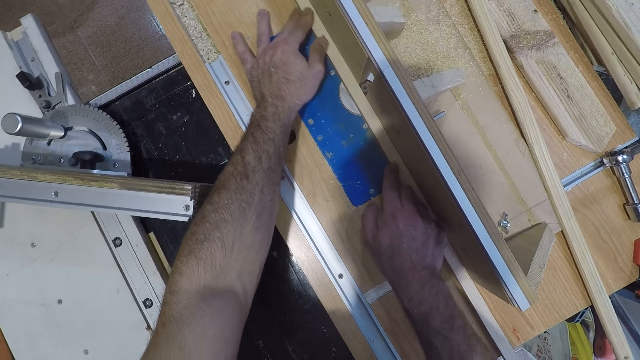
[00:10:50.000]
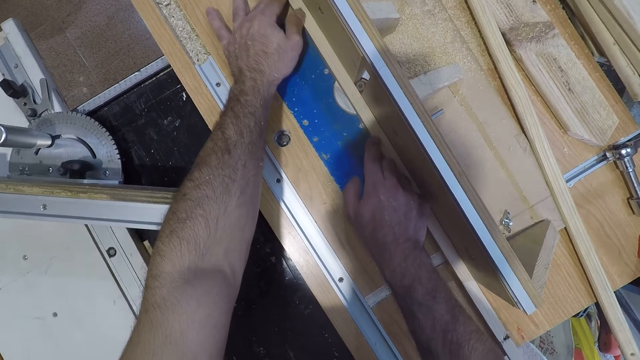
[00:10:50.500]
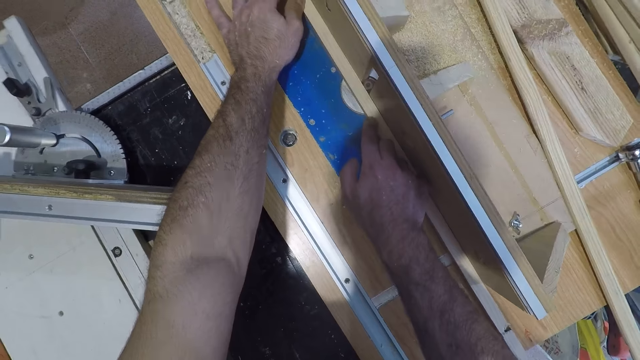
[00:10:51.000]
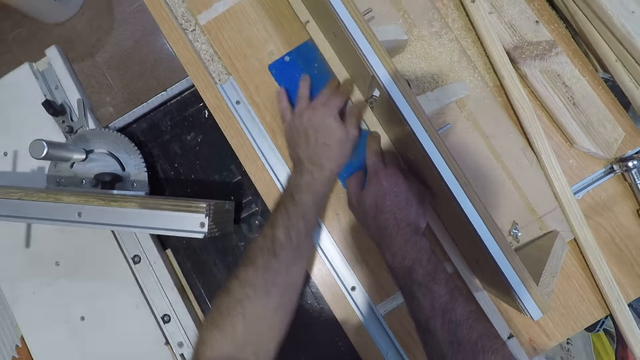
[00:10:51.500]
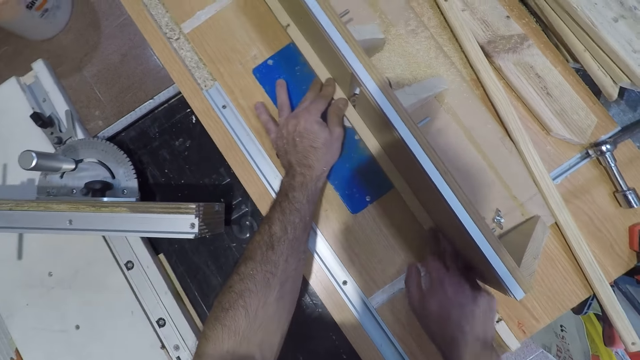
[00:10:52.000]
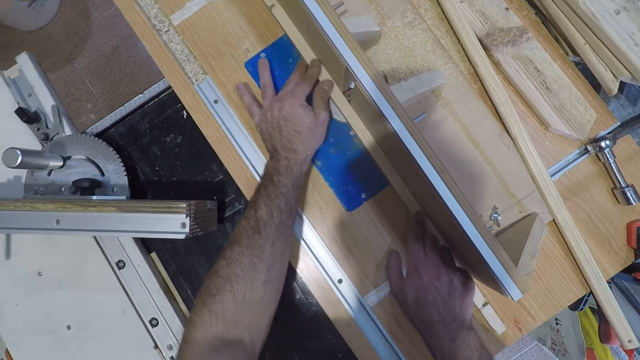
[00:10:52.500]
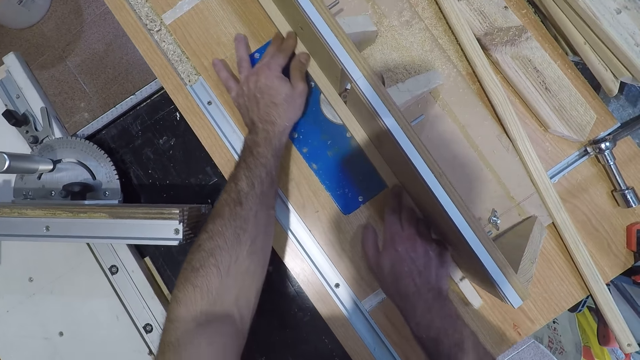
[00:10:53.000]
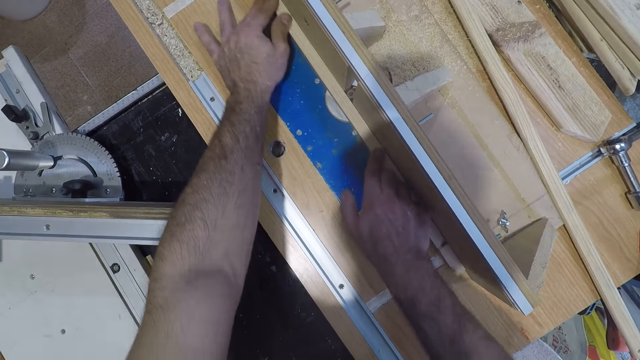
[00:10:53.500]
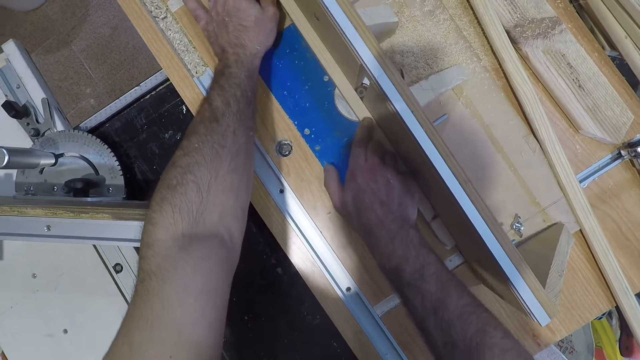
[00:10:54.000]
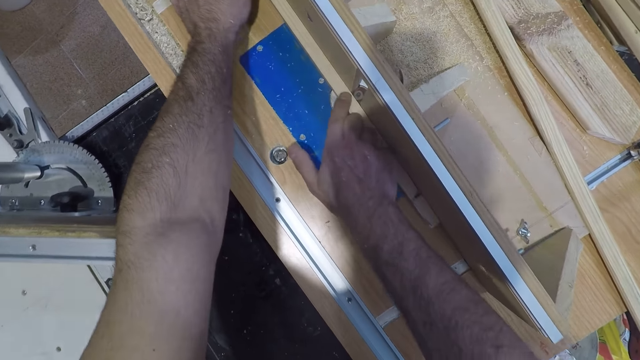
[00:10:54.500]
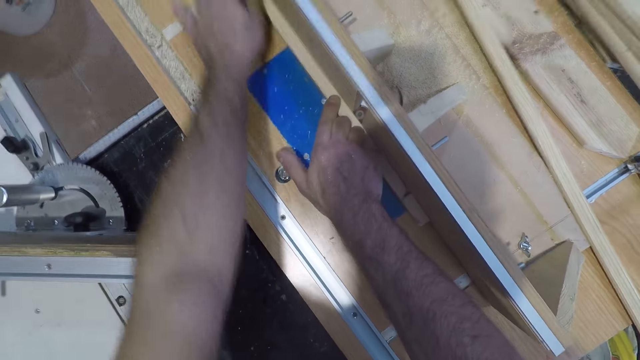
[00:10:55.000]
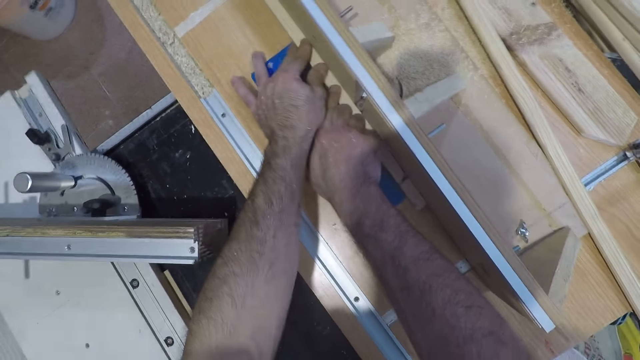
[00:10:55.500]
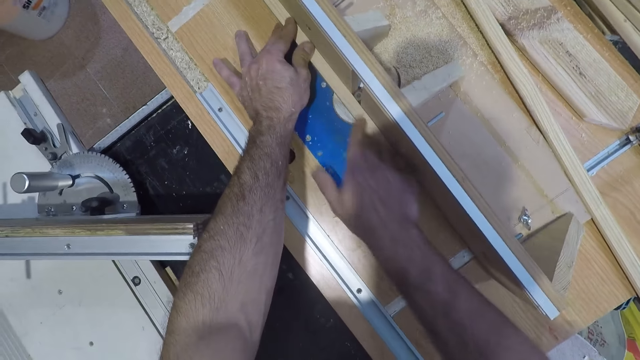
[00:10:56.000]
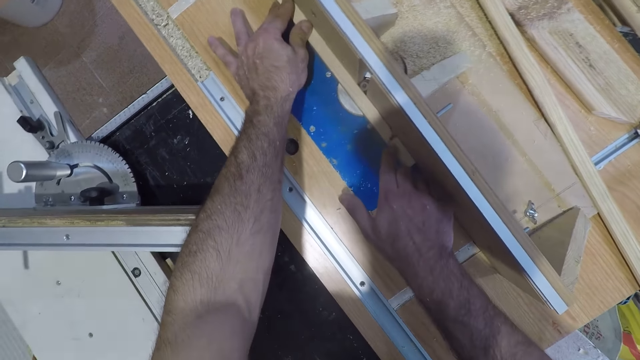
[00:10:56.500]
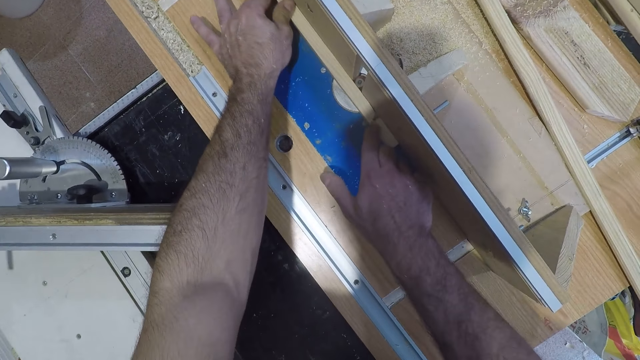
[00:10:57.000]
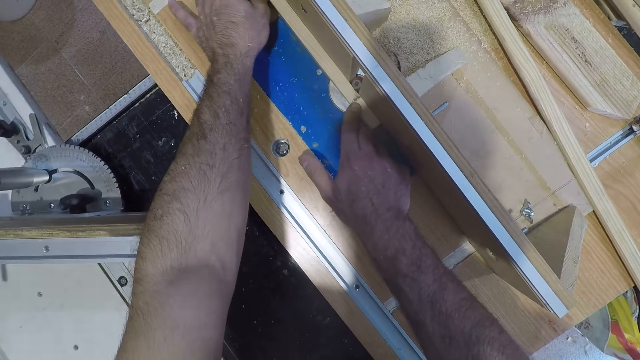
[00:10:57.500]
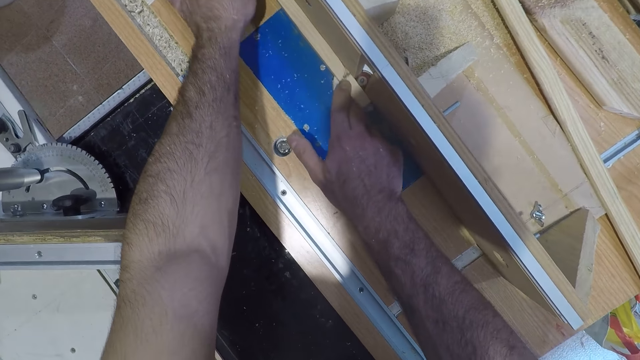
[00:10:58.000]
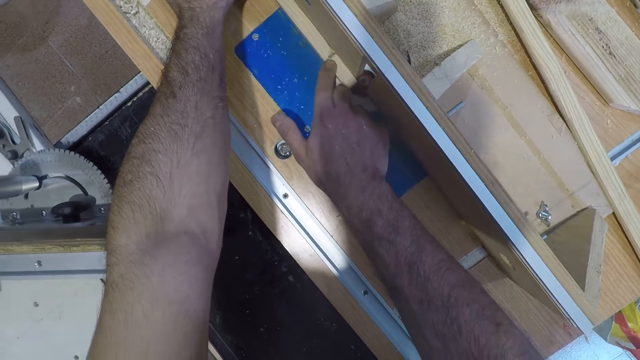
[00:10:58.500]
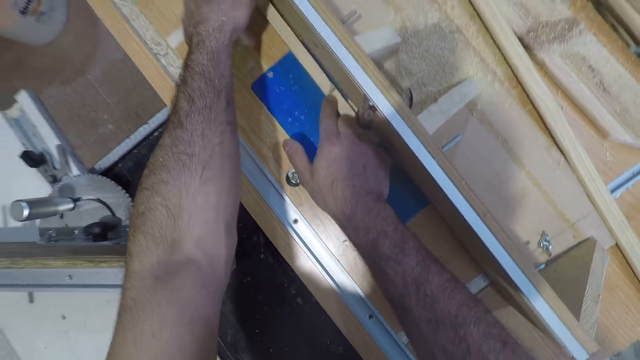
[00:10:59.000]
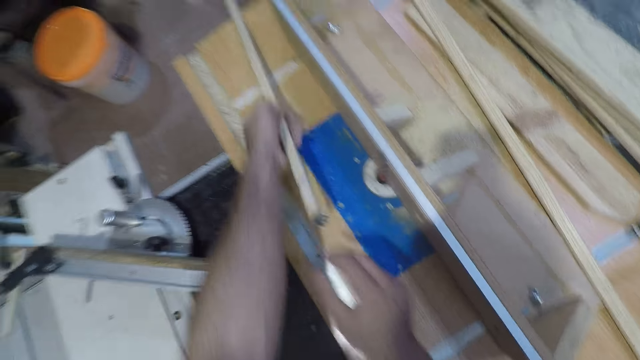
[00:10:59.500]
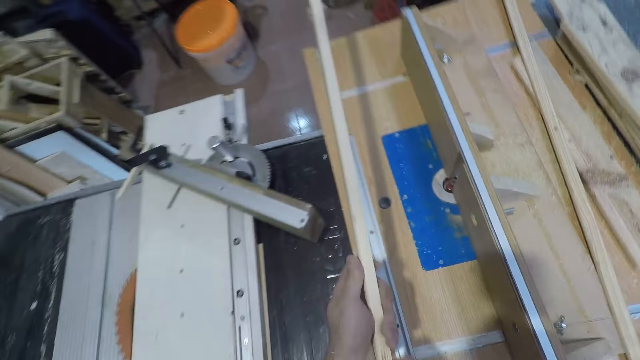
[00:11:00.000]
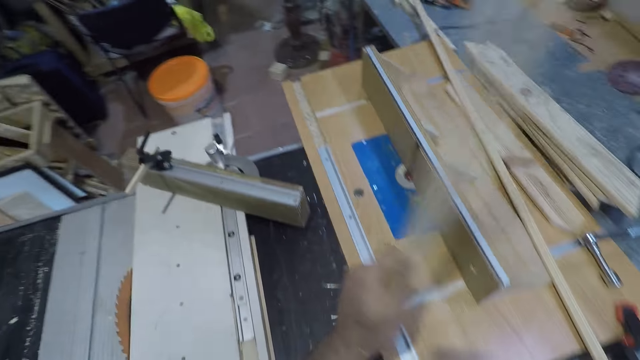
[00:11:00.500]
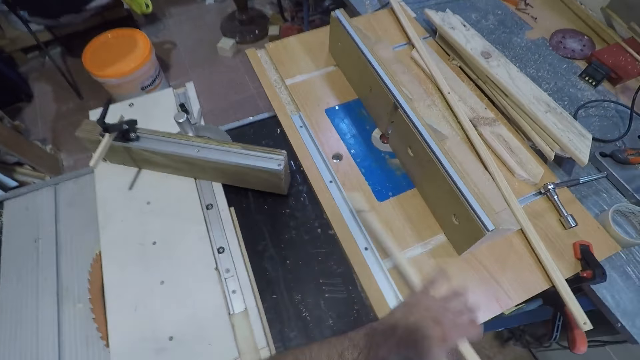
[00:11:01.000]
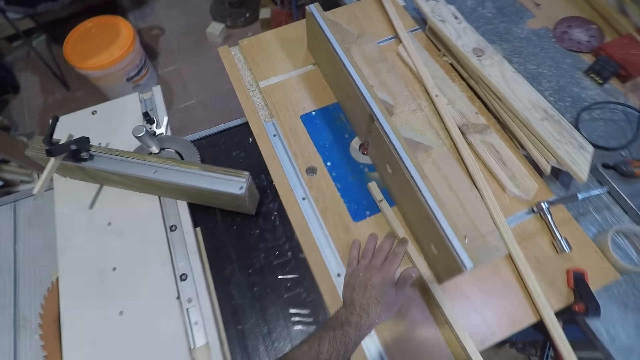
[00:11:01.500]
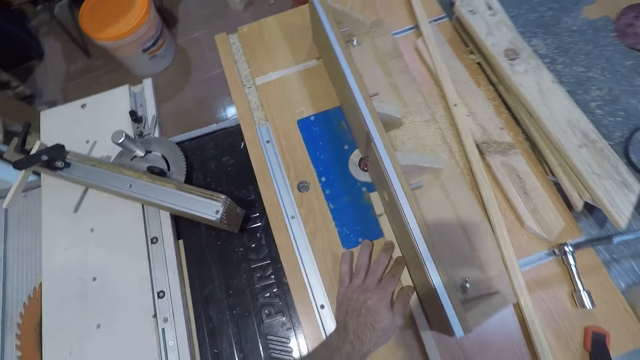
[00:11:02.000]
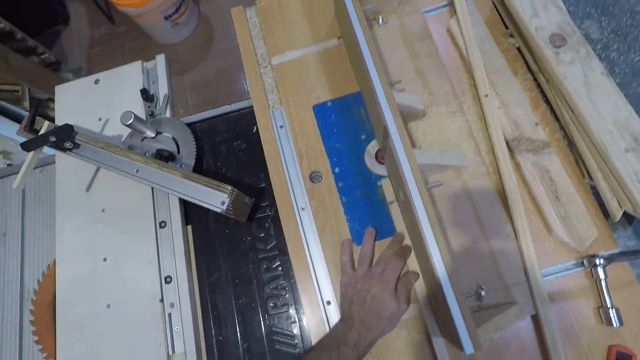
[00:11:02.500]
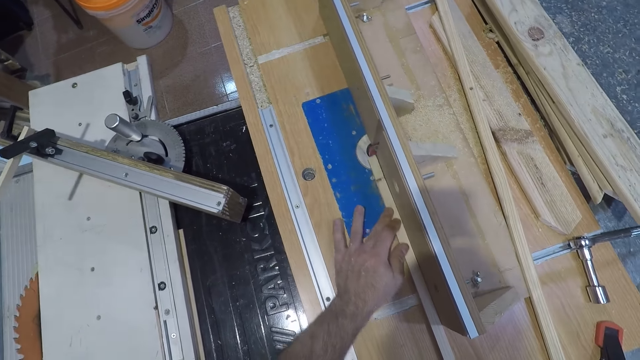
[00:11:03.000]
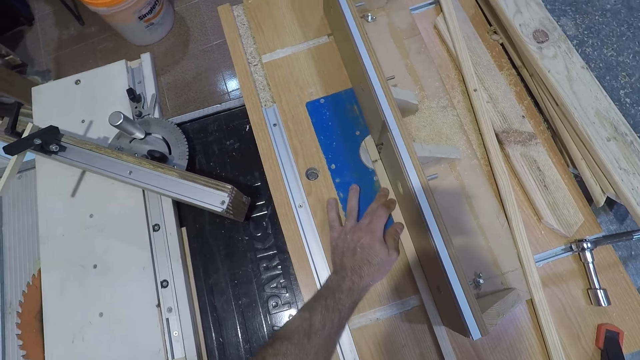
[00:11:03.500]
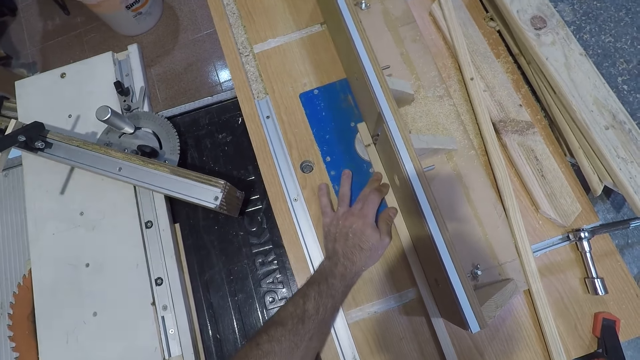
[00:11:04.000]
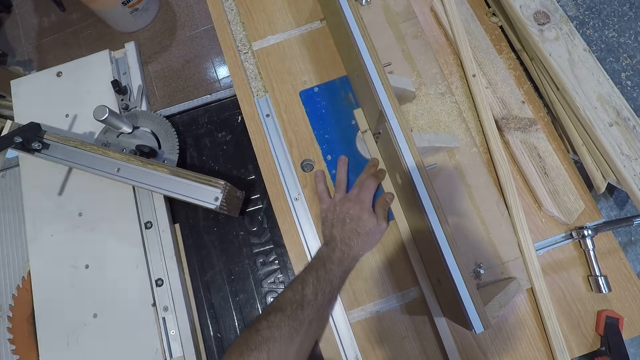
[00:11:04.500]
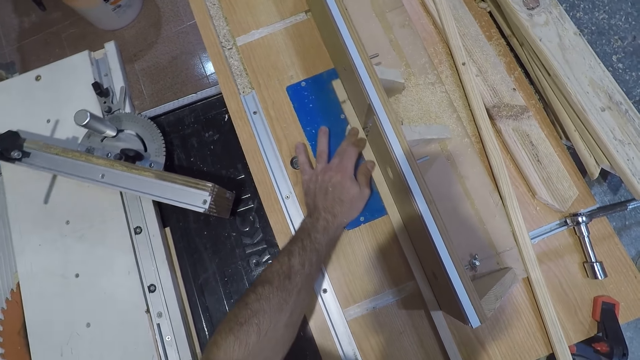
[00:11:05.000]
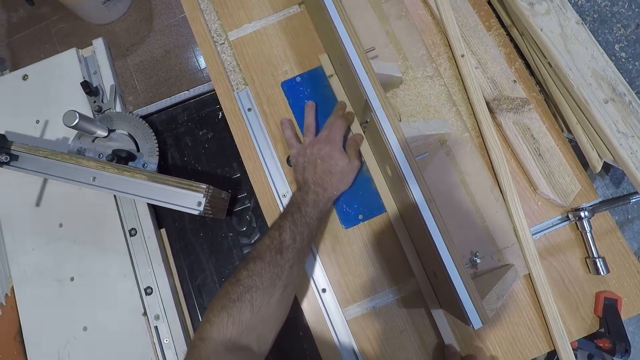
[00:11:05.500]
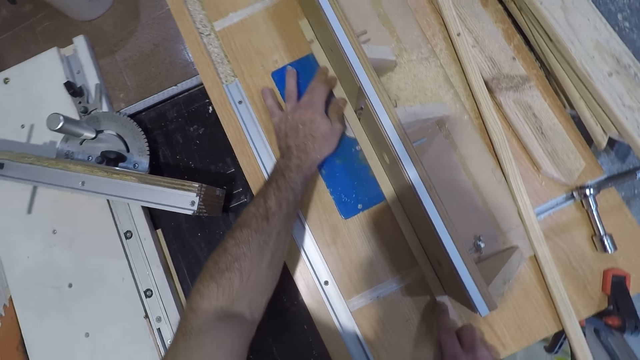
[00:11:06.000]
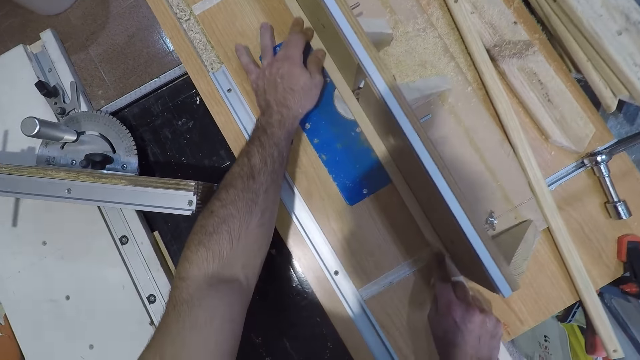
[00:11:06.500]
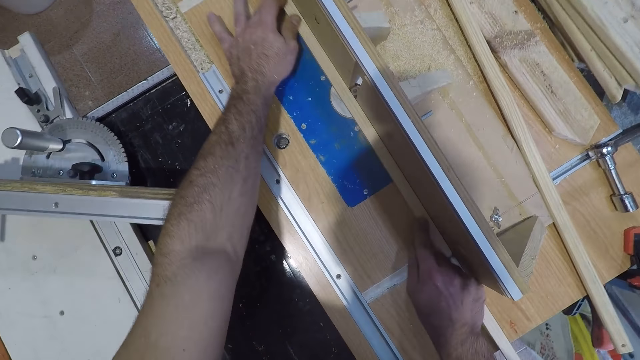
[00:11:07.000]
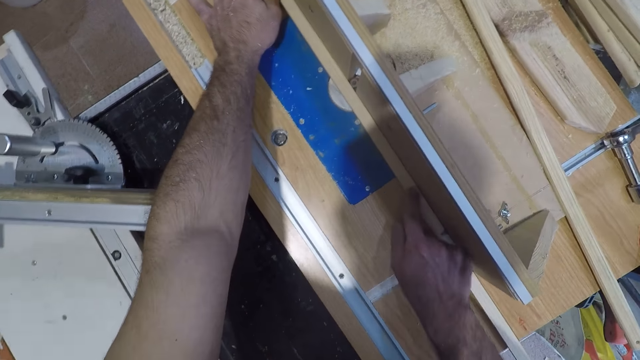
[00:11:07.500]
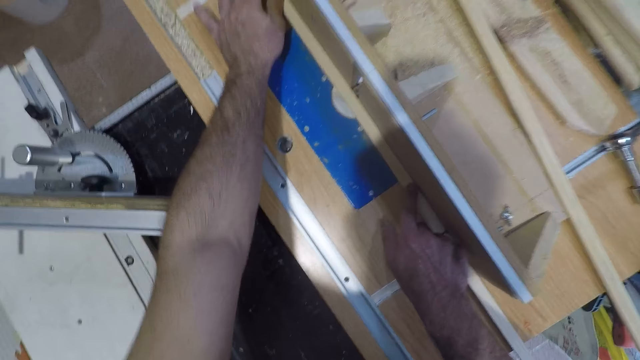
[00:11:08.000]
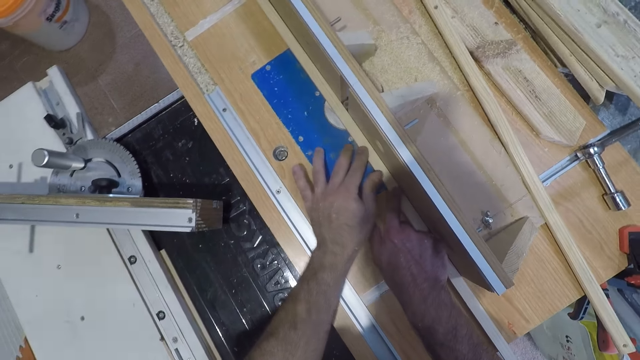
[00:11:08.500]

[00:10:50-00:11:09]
The camera wearer stops smoothening the wood. They lift the wood upwards. They turn the stick upside down. They put back the wood on the electric wood planer. They drag the wood. They pass the stick through the bit on the fence of a table. They smoothen the wood with the electric wood planer.

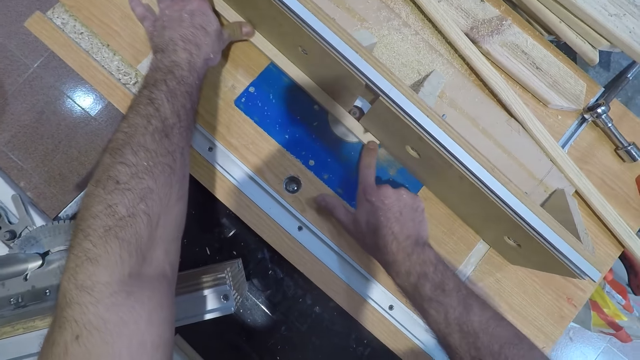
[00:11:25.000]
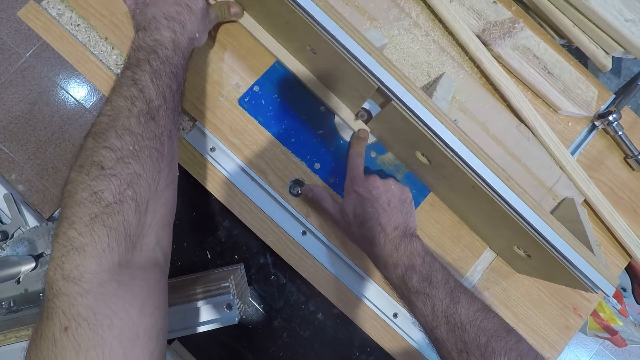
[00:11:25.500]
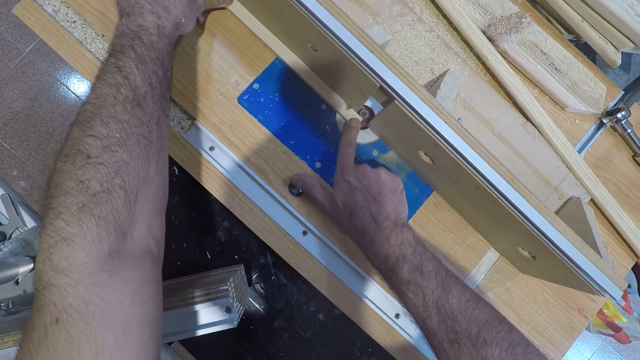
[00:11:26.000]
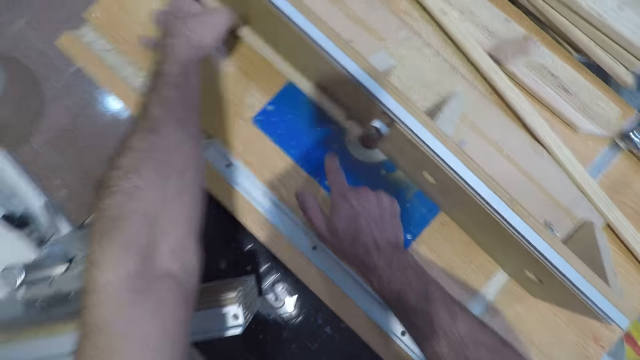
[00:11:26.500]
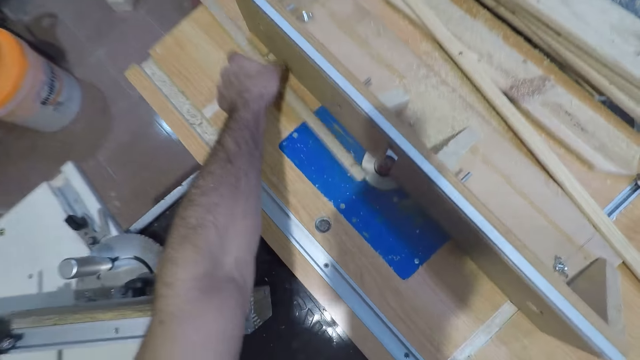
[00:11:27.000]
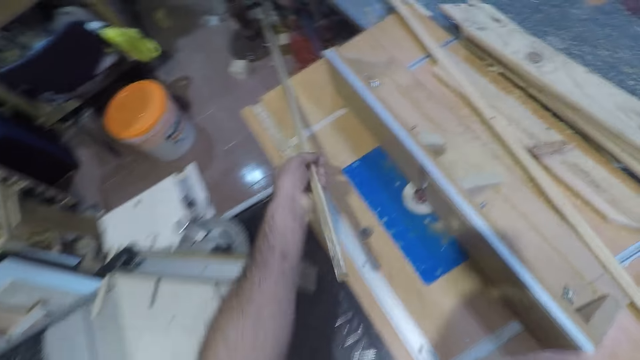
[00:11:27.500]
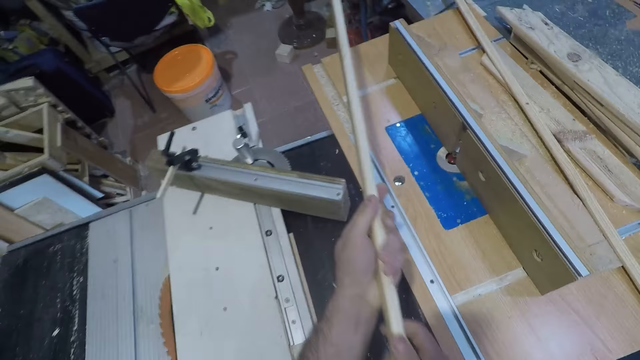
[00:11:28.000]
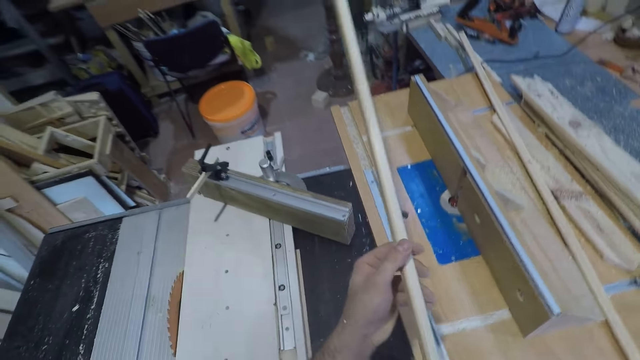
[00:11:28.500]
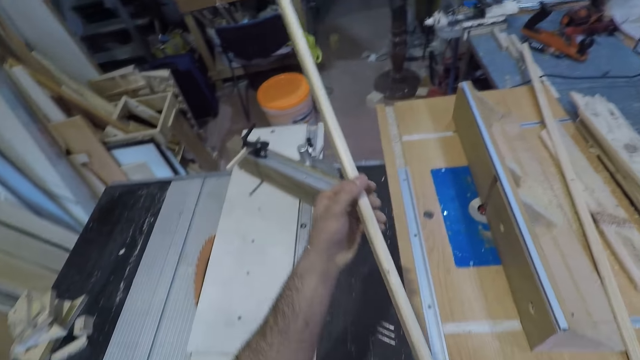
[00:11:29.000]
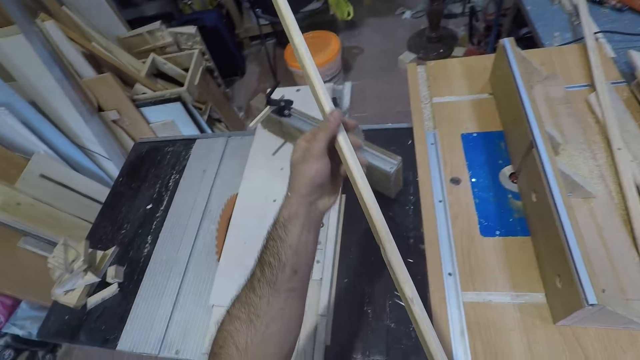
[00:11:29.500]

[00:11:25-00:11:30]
The camera wearer stops smoothening the wood. They lift the wood upwards. They look at the wood closely.
